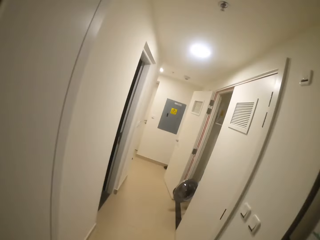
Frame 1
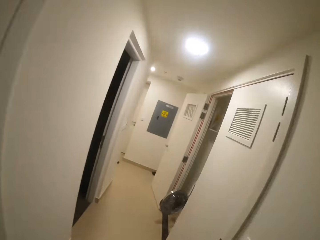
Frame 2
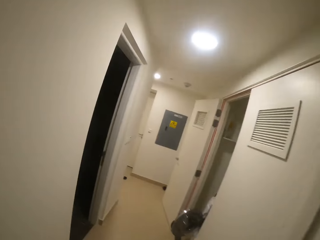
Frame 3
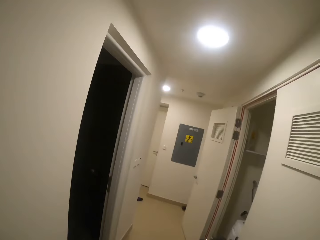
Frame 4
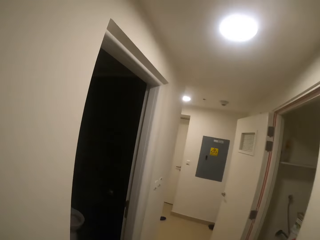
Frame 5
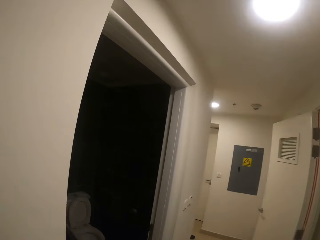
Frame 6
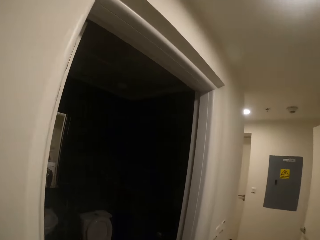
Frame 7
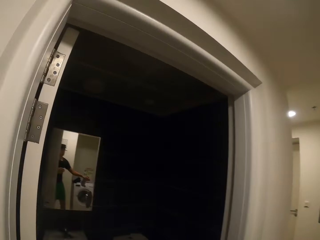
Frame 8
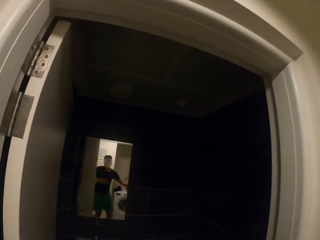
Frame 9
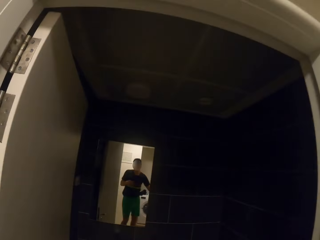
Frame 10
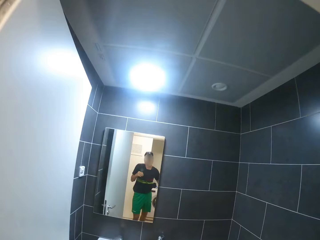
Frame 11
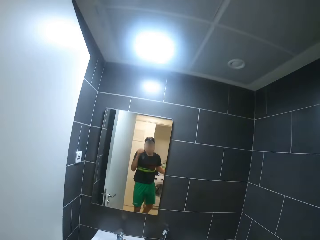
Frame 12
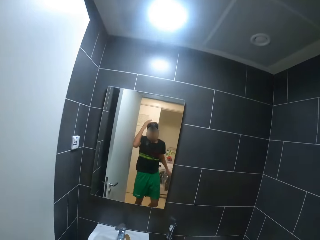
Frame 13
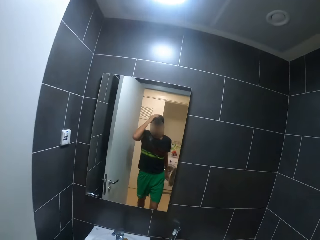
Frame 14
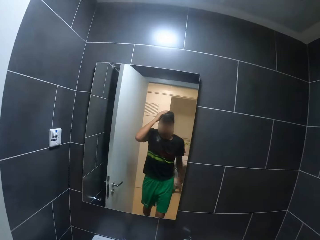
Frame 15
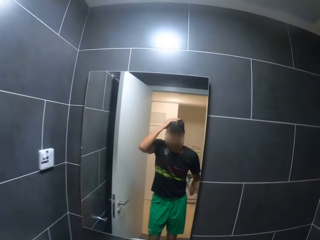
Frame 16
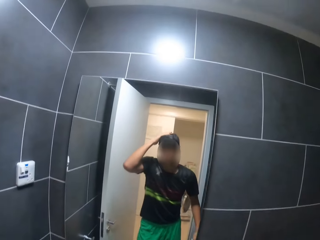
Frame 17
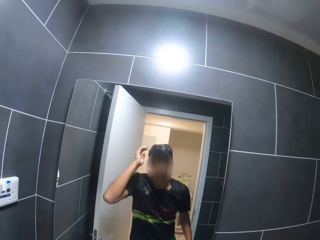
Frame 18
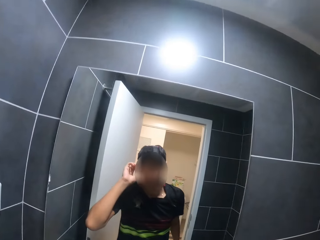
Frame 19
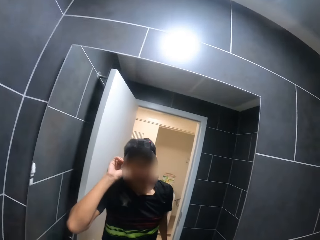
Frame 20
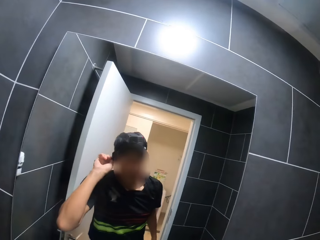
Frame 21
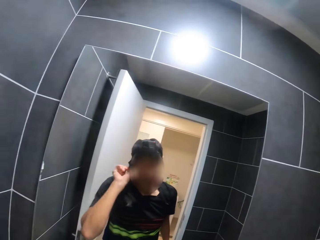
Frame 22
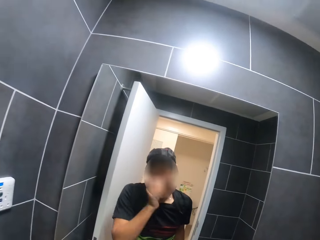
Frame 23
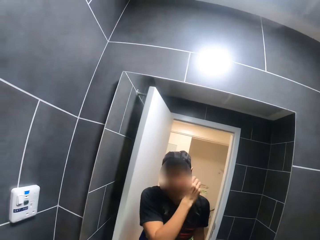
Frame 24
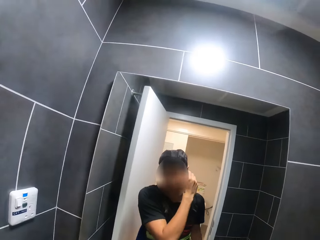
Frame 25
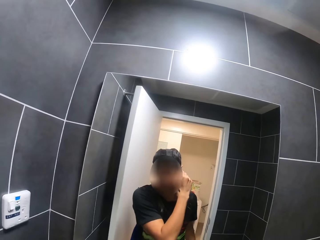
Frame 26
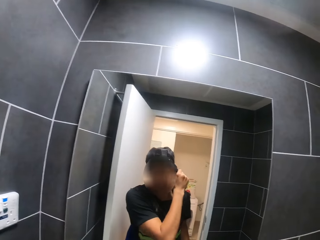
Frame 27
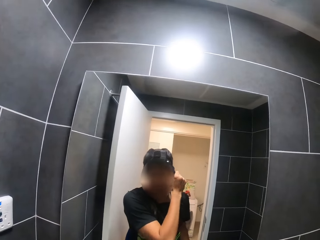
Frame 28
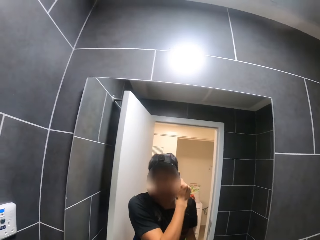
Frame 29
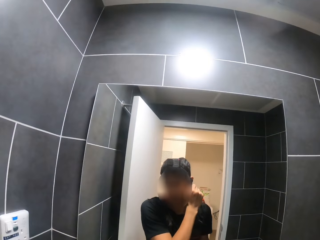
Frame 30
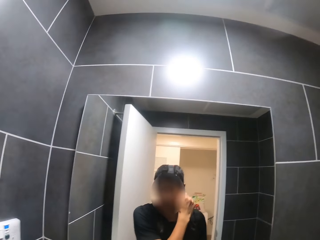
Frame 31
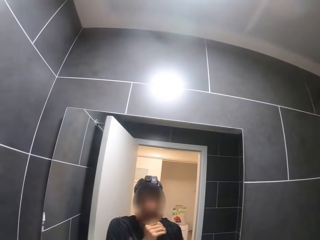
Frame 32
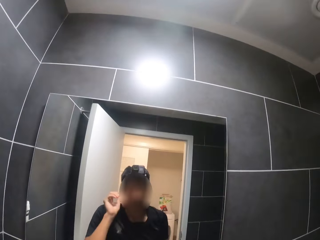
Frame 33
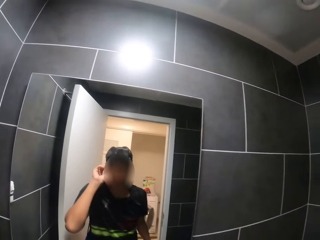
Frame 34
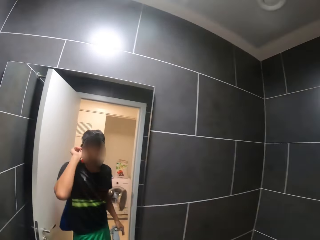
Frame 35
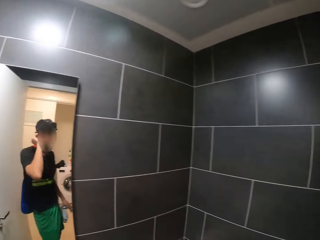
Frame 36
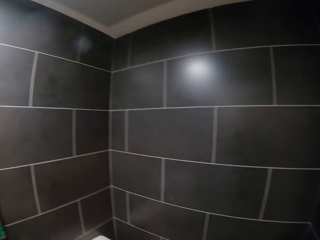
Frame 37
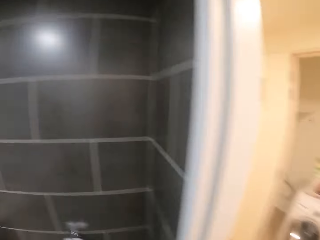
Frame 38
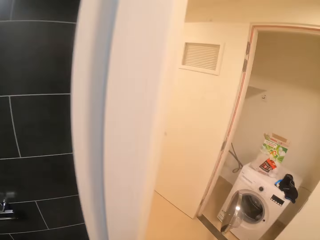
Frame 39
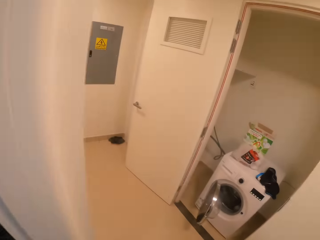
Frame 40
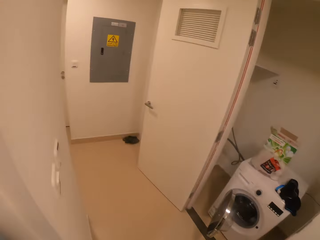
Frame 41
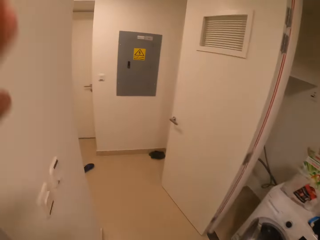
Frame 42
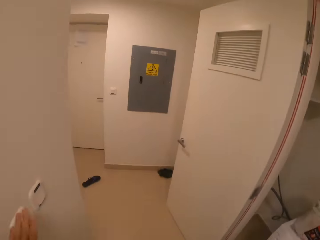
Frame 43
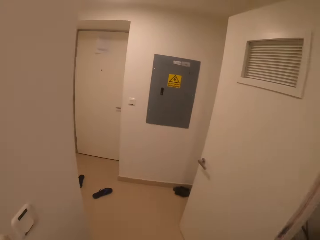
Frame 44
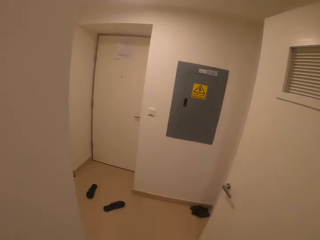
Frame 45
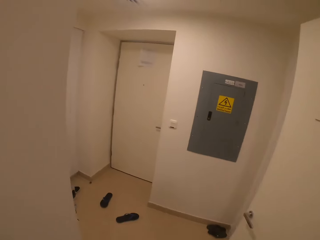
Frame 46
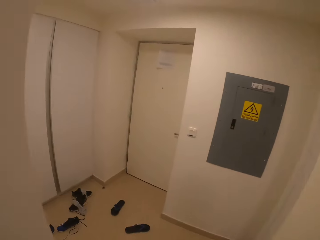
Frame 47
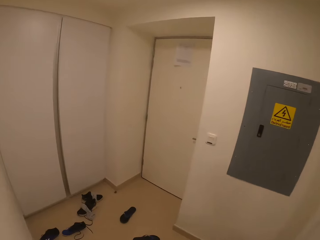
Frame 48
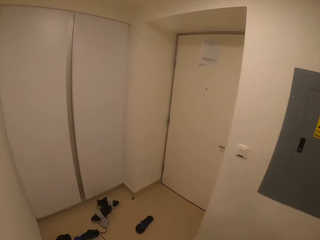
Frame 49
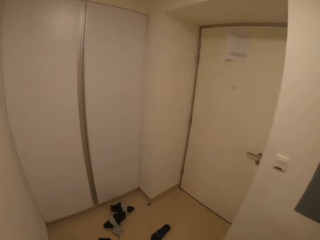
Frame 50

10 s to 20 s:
The camera wearer turns on the bathroom lights. He walks into the bathroom with his hand on his head. He checks himself in the mirror. He walks in the house.

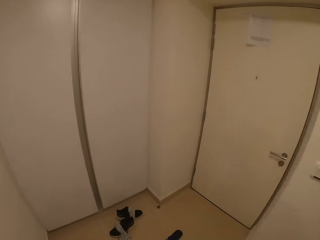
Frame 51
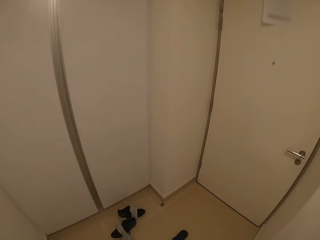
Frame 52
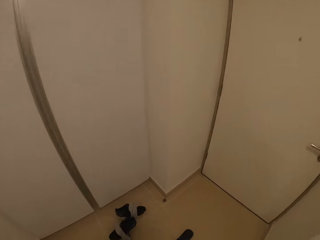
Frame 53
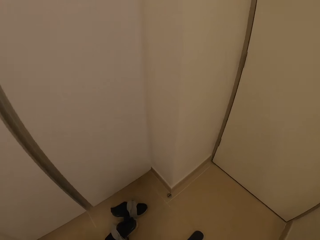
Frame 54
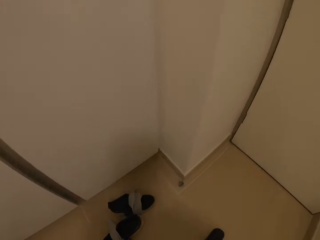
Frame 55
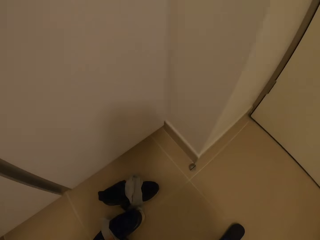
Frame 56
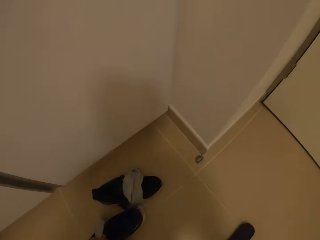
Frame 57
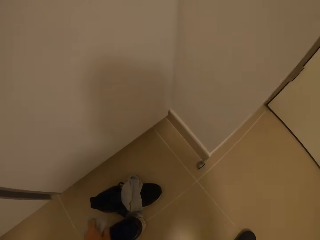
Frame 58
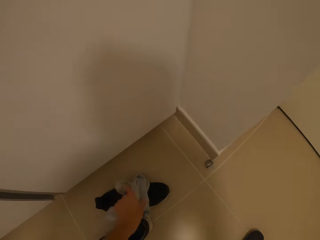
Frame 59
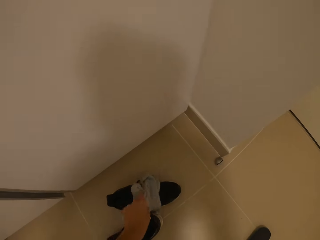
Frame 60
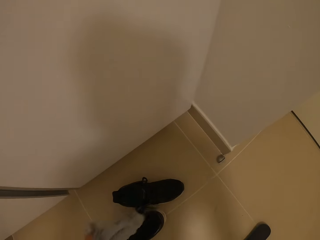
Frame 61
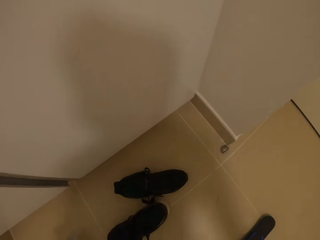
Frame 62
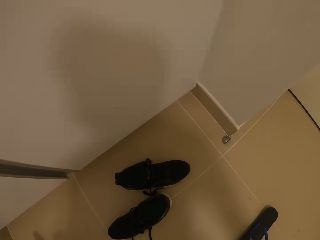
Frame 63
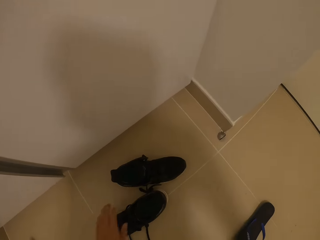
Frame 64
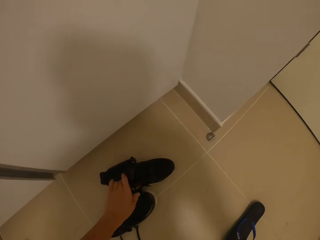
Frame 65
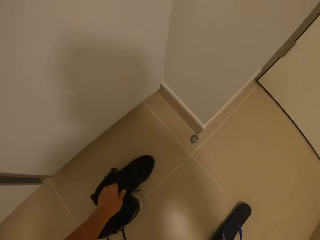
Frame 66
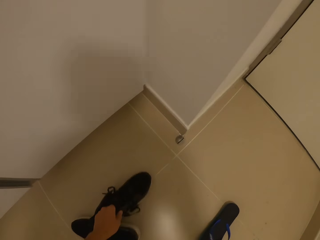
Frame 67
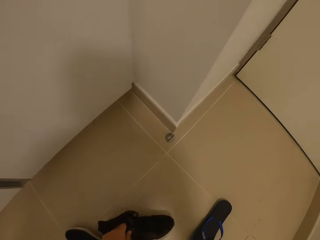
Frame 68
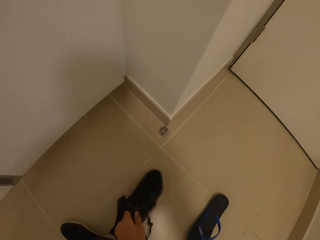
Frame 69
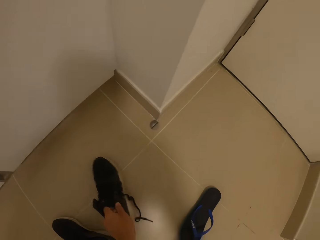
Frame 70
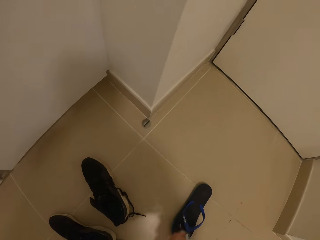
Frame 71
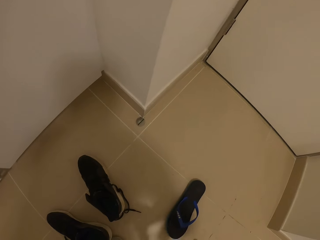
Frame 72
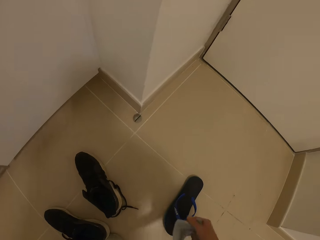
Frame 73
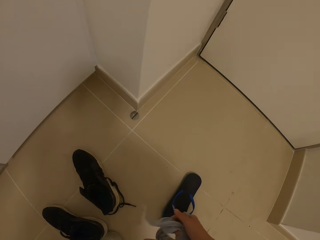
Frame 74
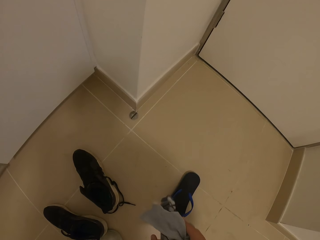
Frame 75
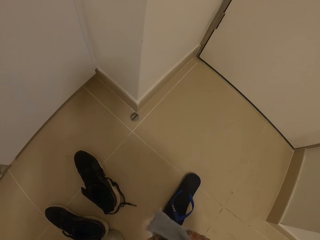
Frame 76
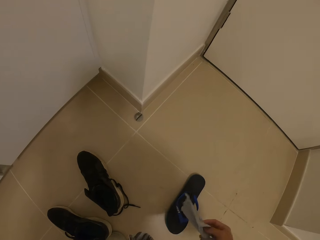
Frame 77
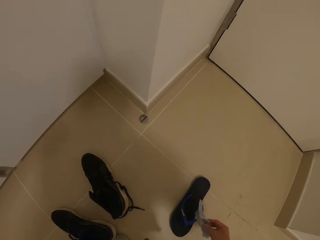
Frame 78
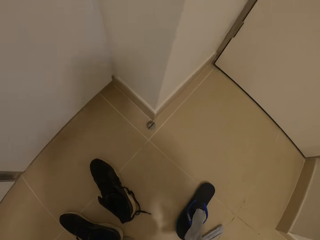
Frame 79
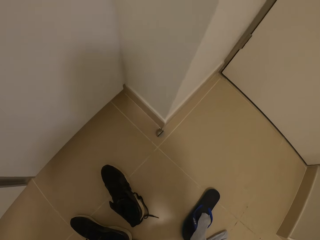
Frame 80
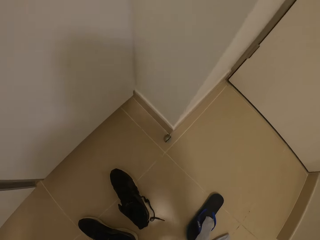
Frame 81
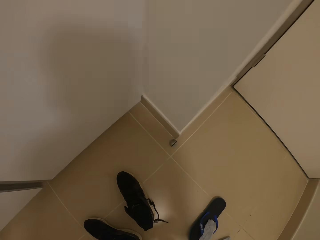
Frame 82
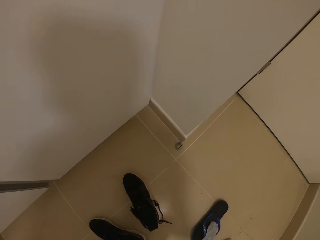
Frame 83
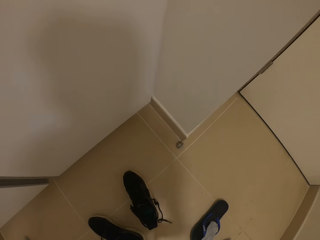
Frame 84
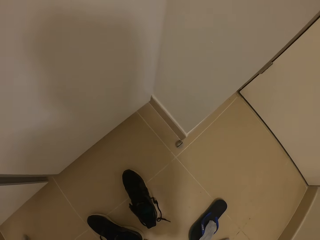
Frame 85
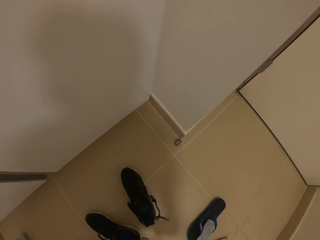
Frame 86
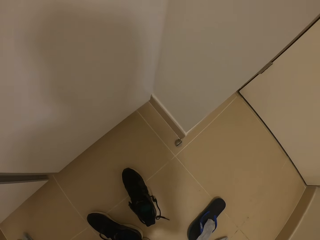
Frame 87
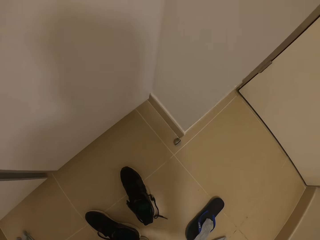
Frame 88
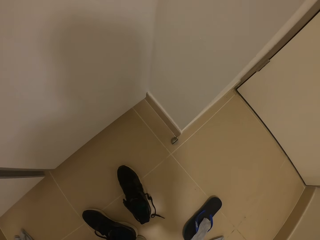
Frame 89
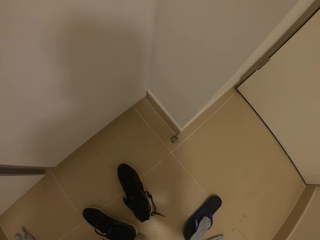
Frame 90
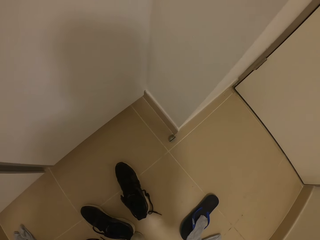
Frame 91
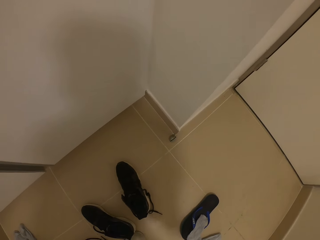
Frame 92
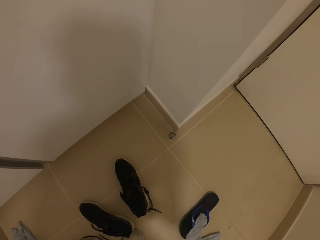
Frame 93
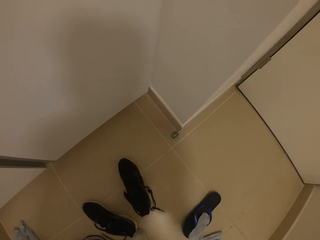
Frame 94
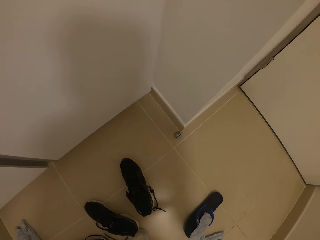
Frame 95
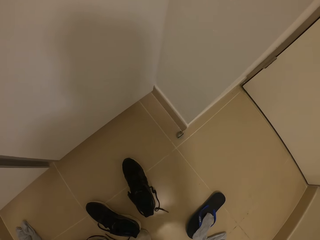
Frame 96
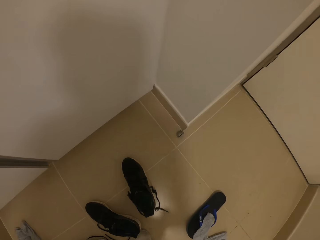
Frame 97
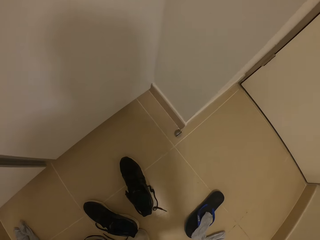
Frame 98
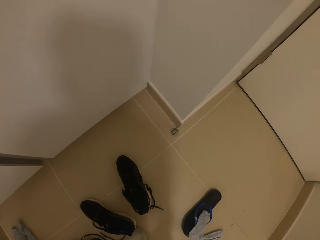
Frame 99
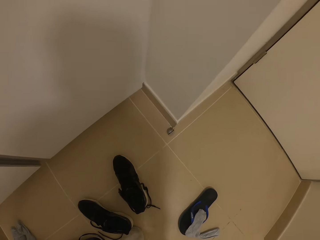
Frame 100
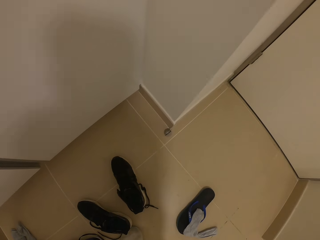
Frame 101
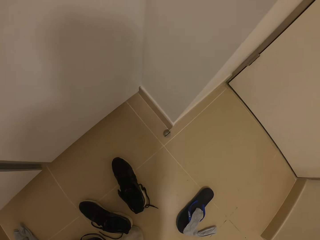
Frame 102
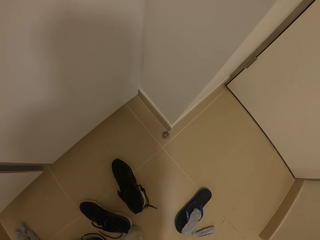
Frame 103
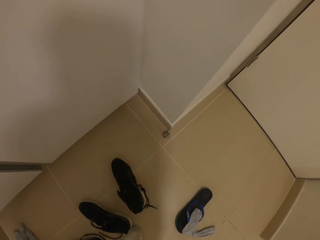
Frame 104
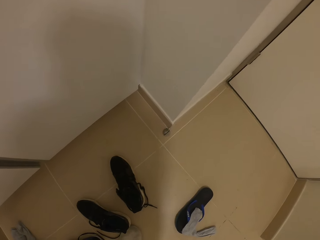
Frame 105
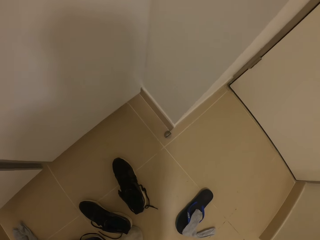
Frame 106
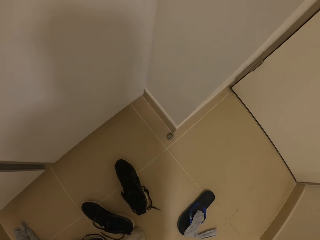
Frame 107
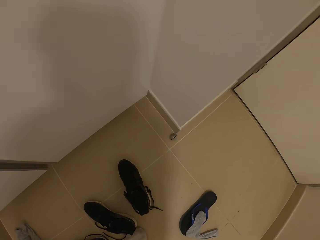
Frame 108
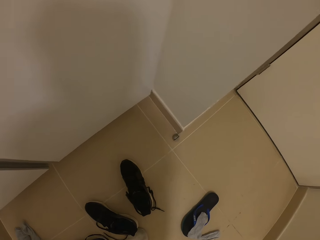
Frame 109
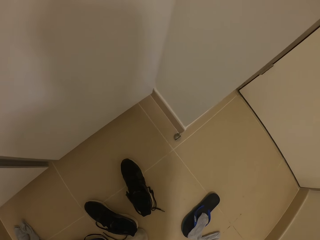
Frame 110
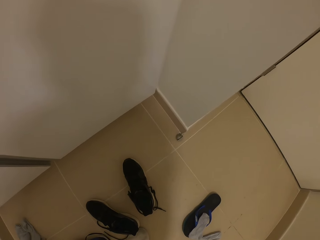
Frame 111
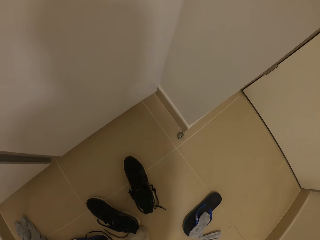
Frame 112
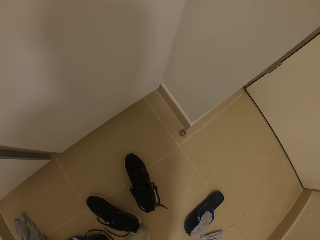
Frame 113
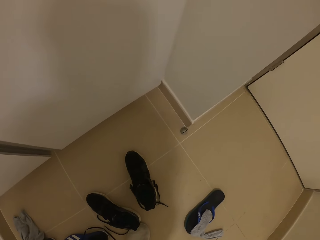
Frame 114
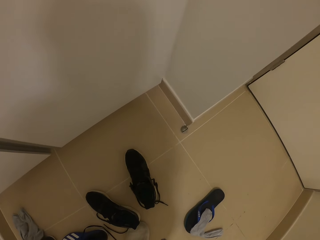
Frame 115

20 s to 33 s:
The camera wearer picks up socks on the floor. They move shoes on the floor. They wear the socks.
